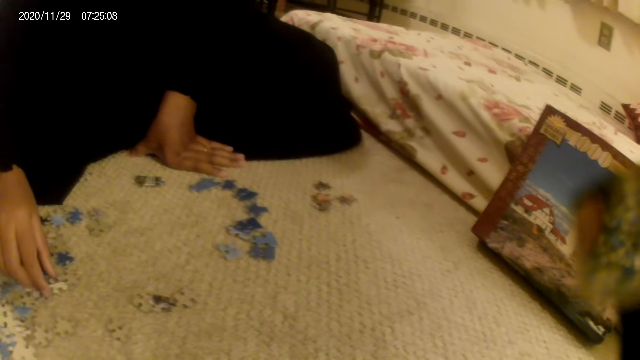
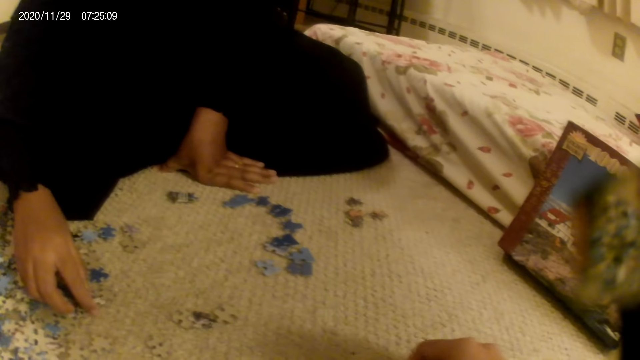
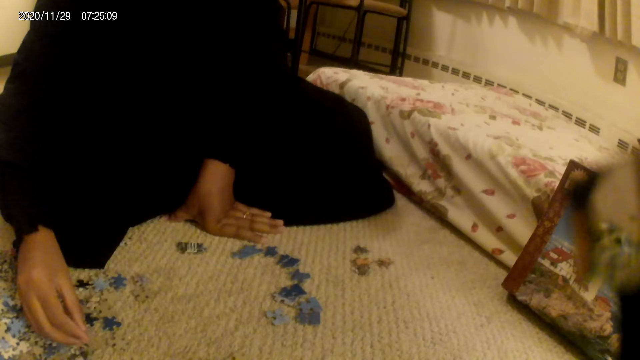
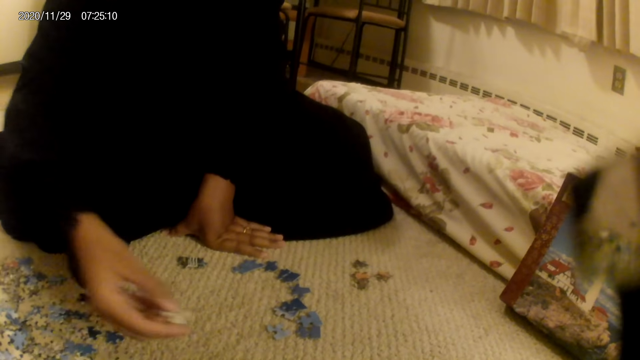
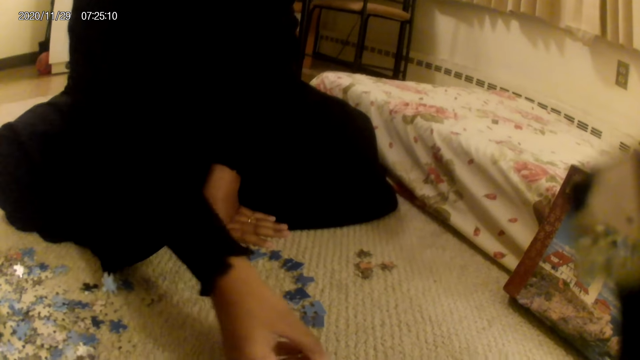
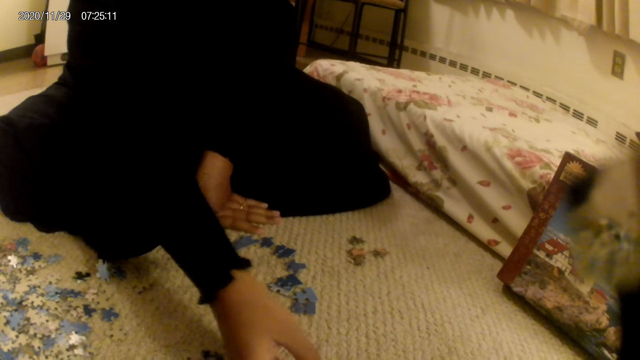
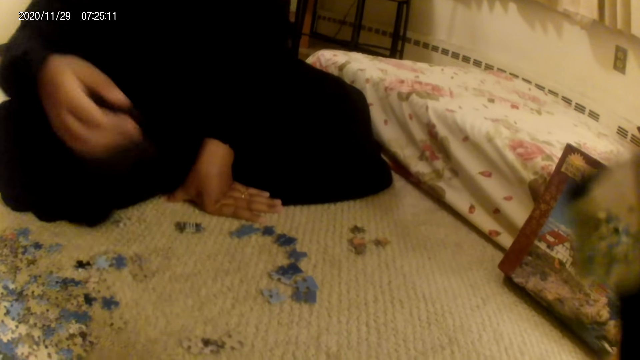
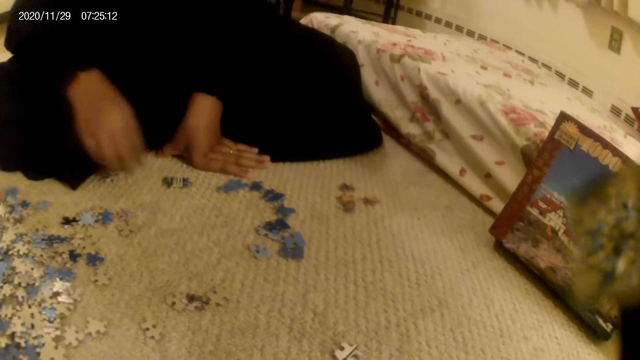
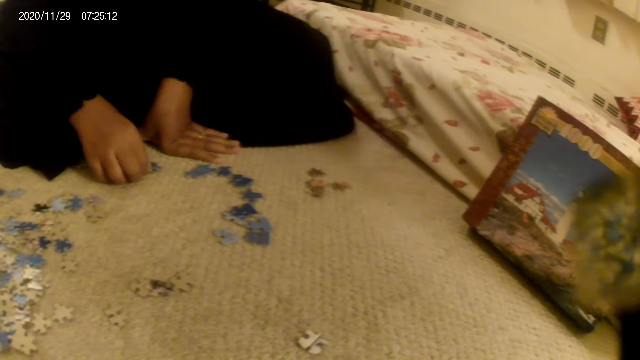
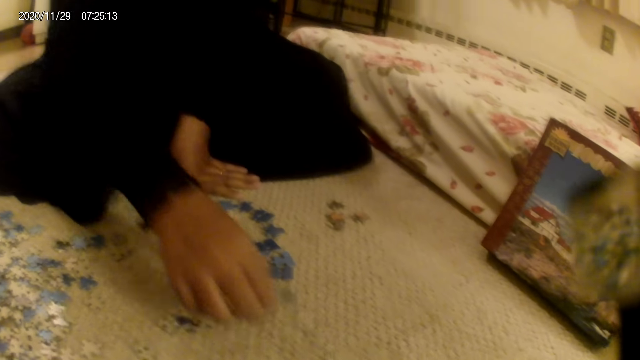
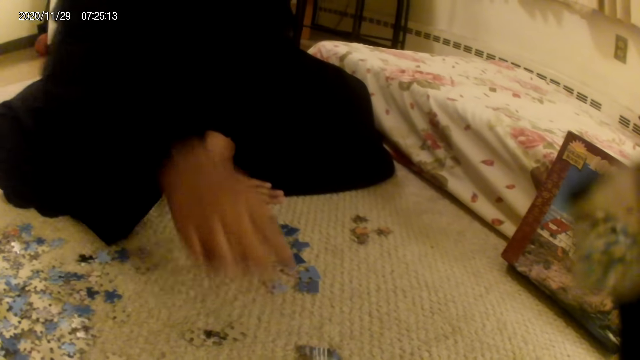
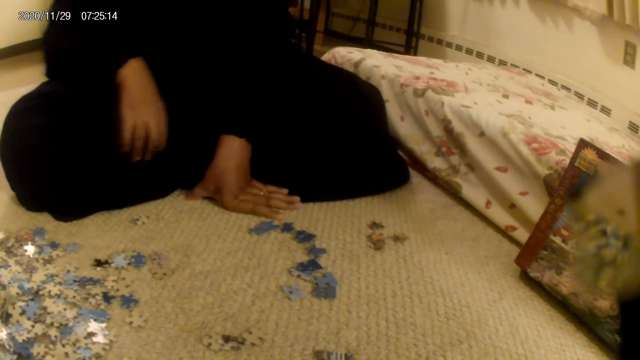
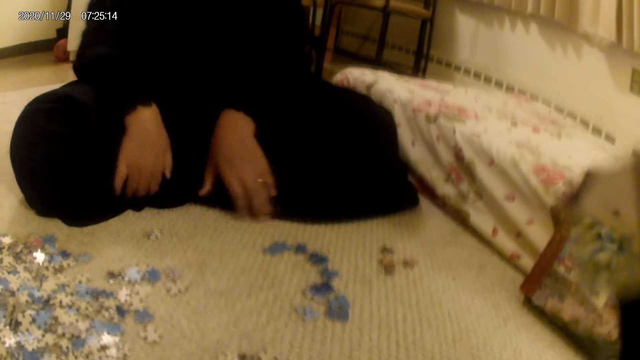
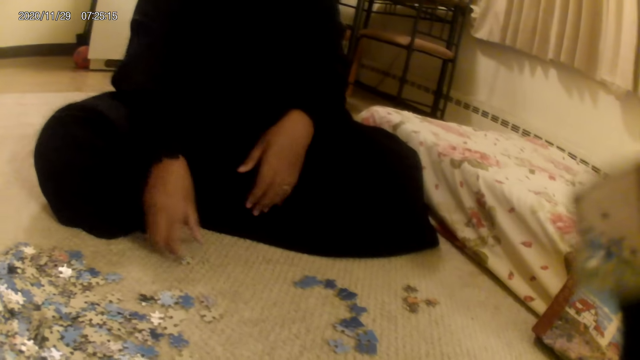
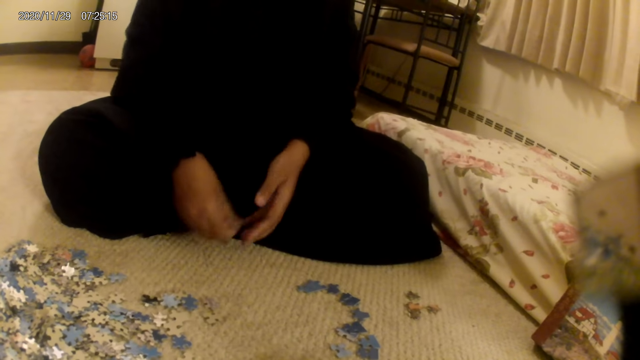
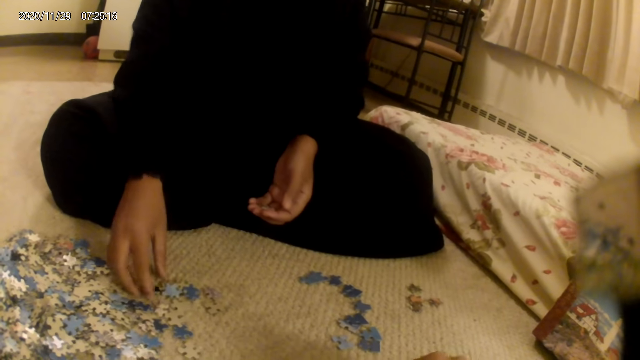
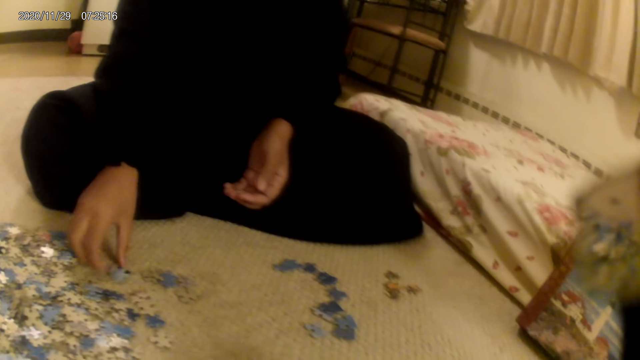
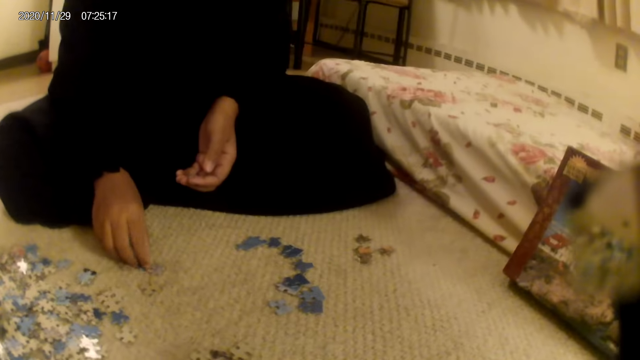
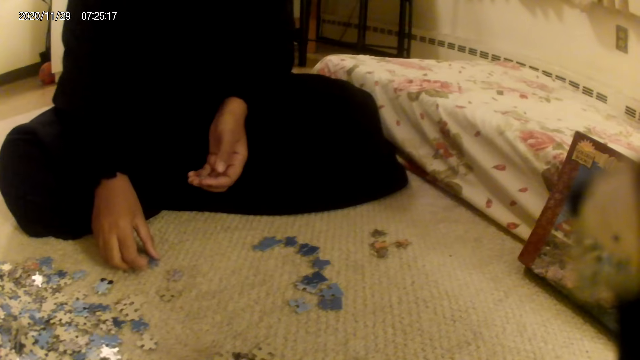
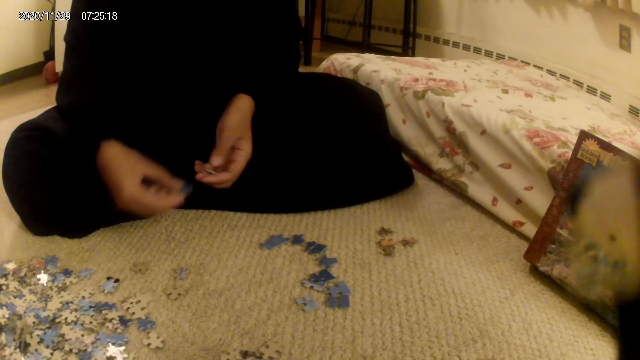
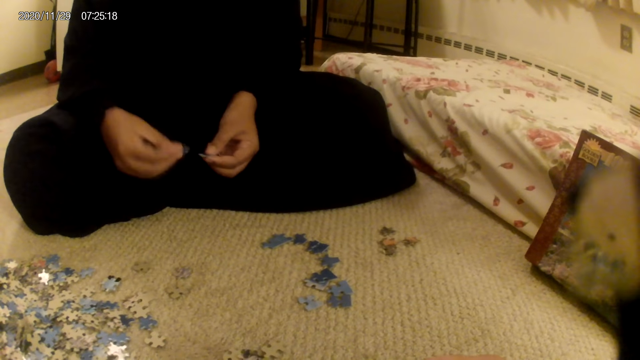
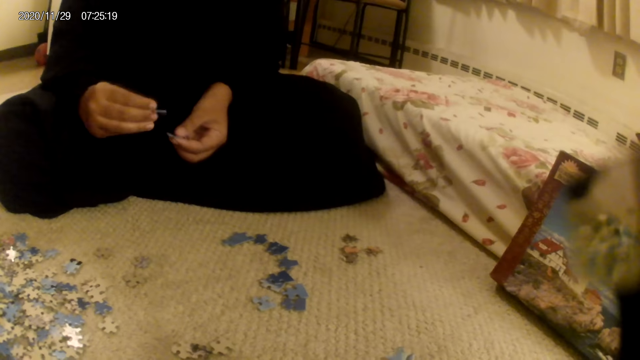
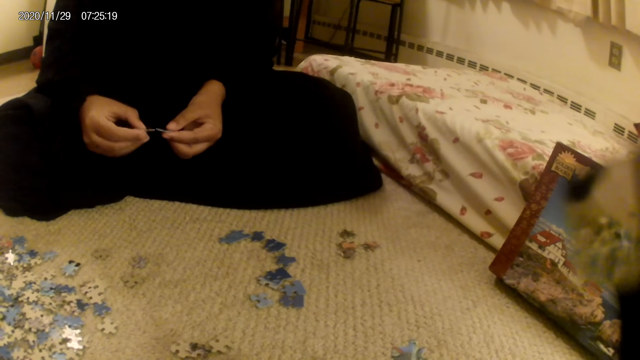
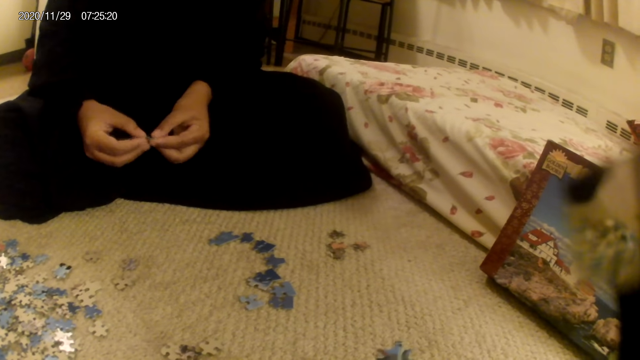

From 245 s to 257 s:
A woman picks up the jigsaw puzzle pieces. The woman moves a card on the floor and puts down the jigsaw puzzle pieces. The woman plays the card game. The woman picks up the card from the floor. The woman moves the card on the floor. The woman picks up the card from the floor.

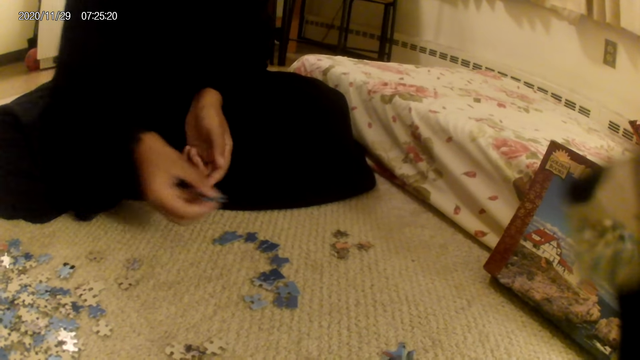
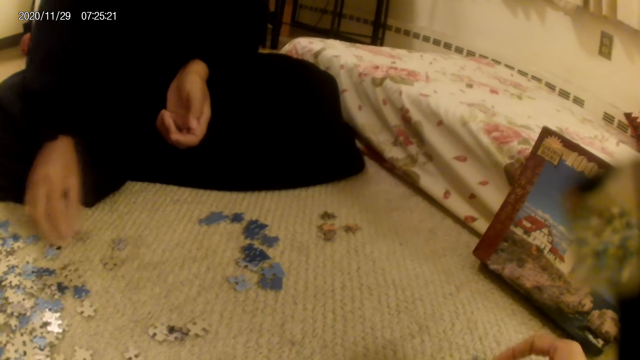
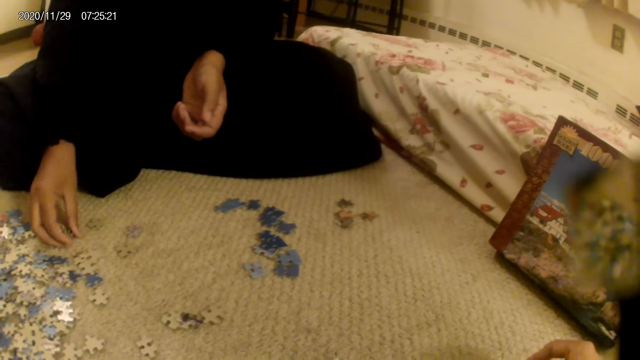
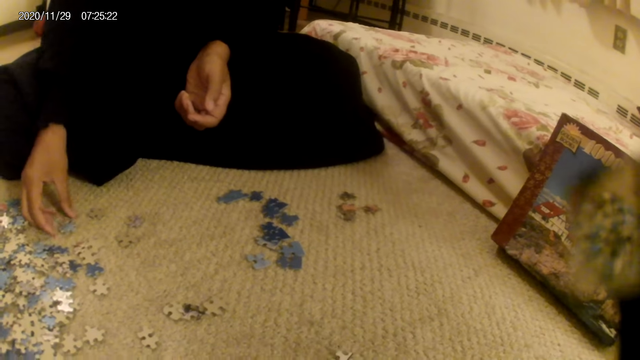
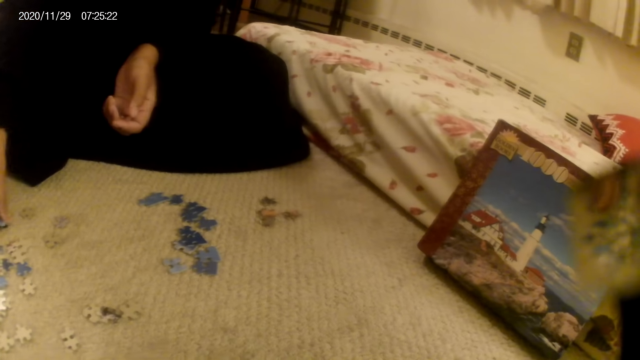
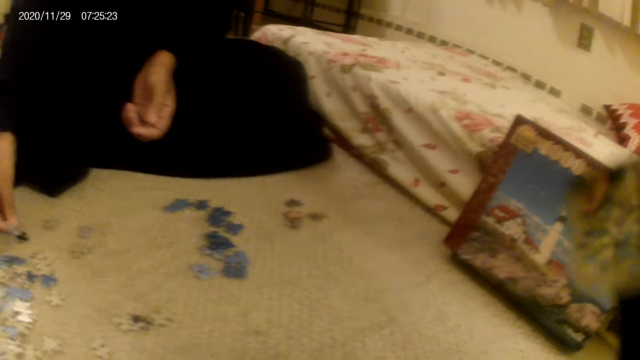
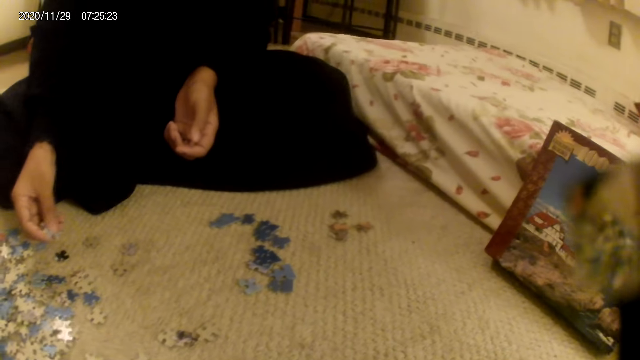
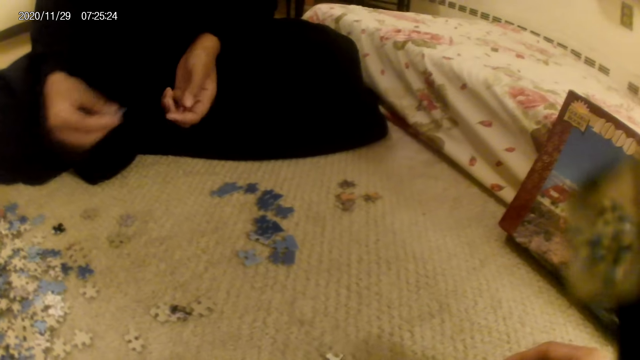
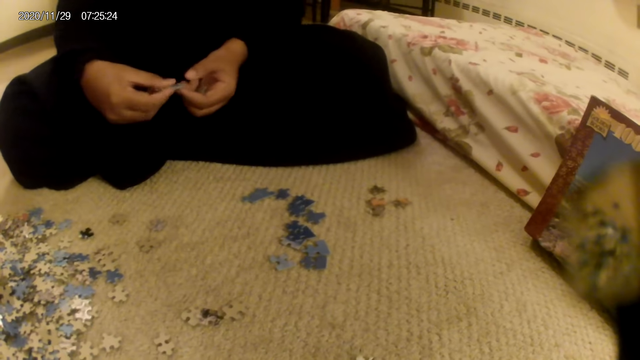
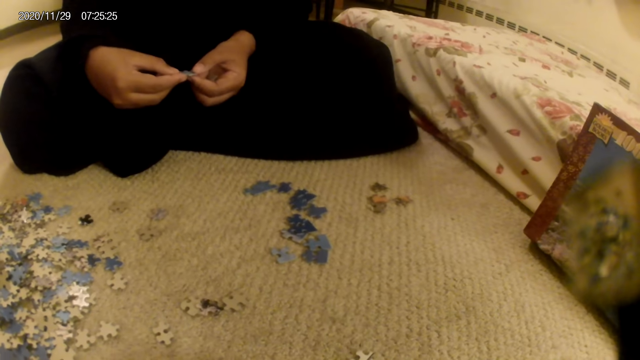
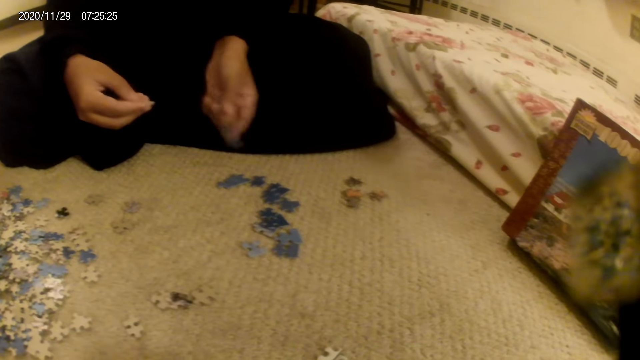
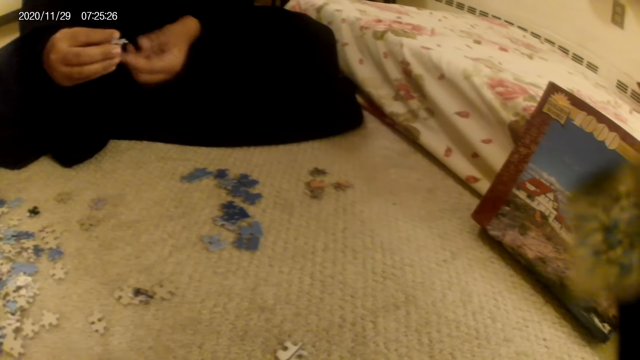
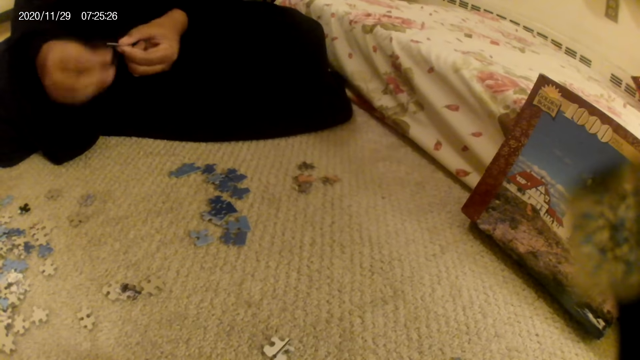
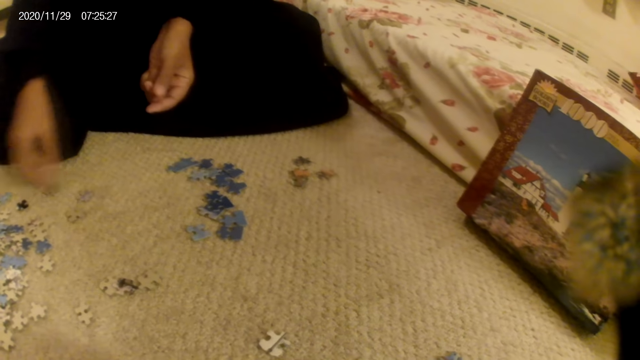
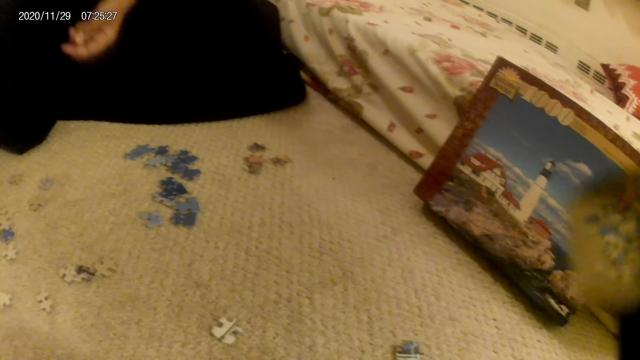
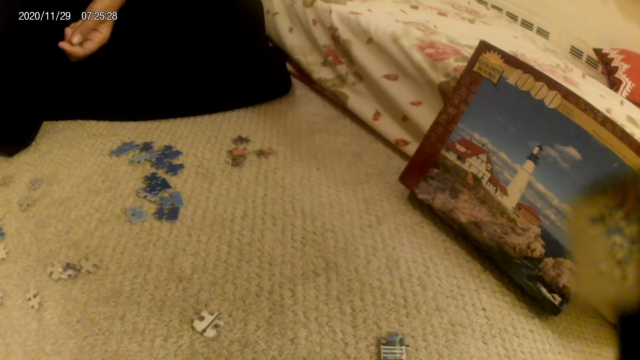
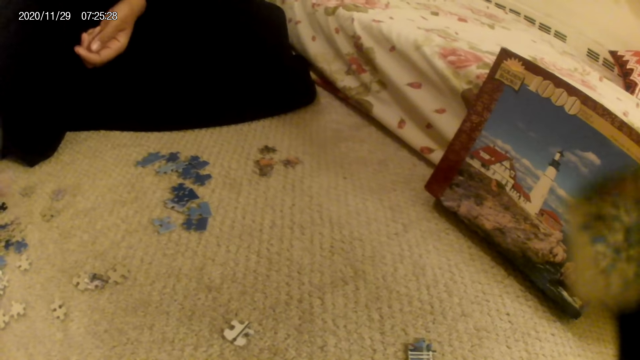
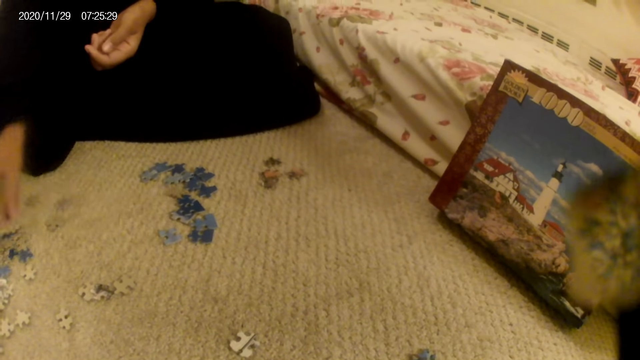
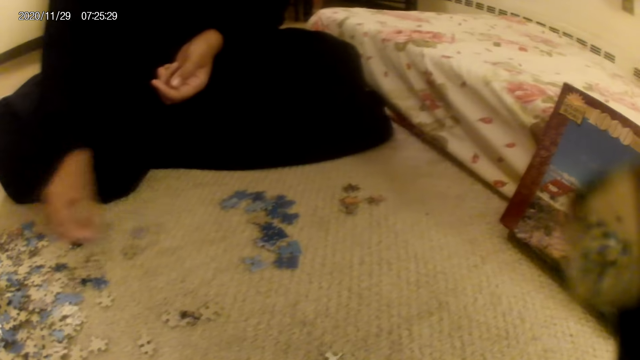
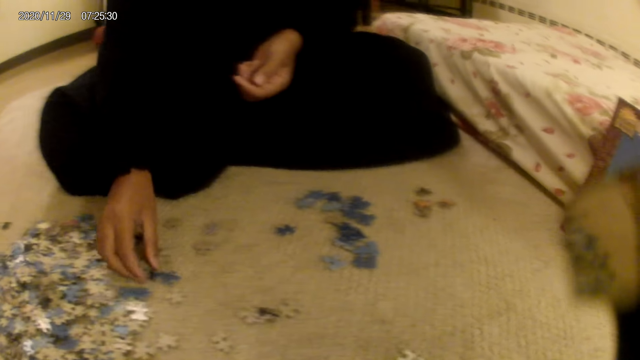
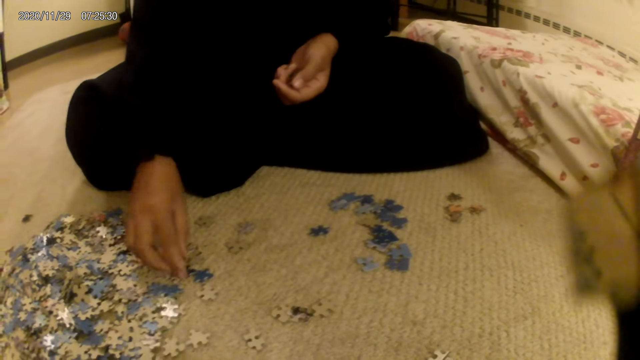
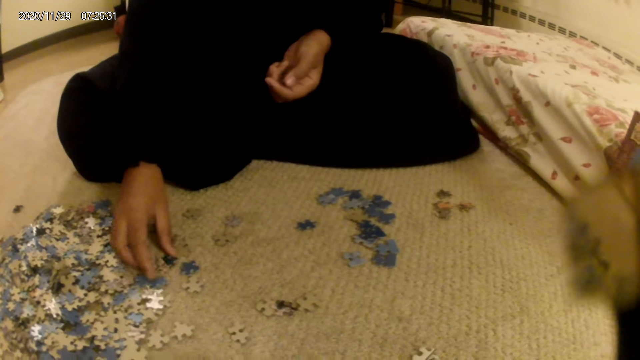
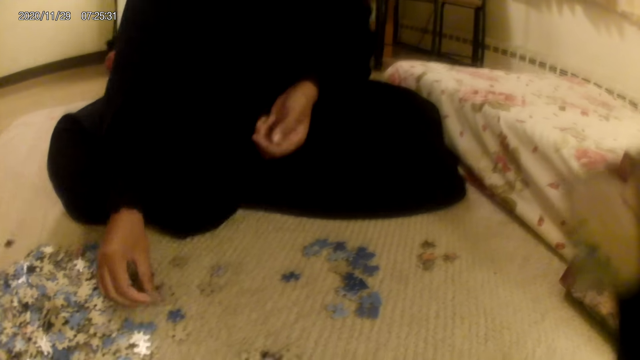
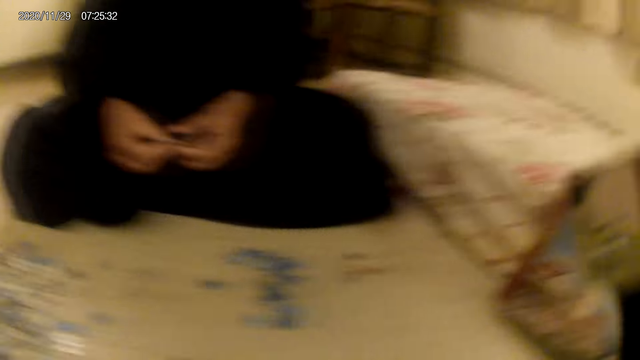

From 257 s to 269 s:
The woman puts down the jigsaw puzzle pieces. The woman moves the card on the floor. The camera wearer does something. The woman holds the card in the hands. The woman drops the card on the floor. The woman picks up the card from the floor. The woman moves the card from the floor.
